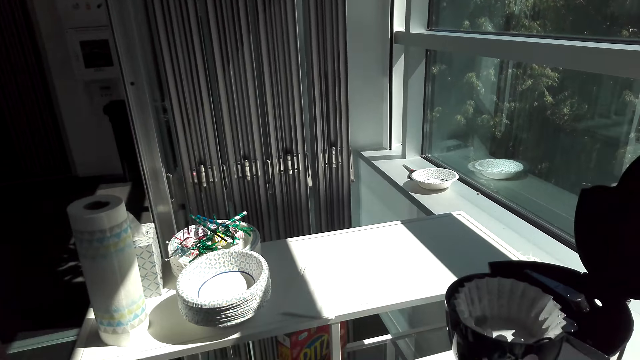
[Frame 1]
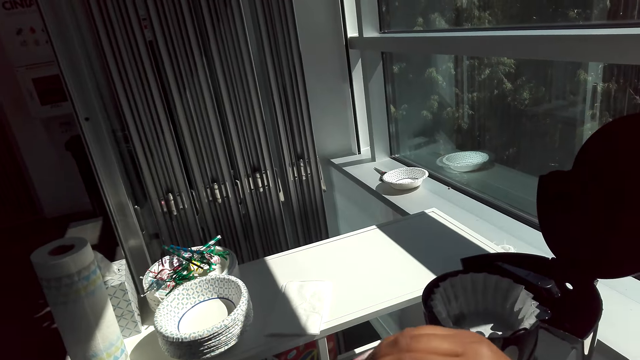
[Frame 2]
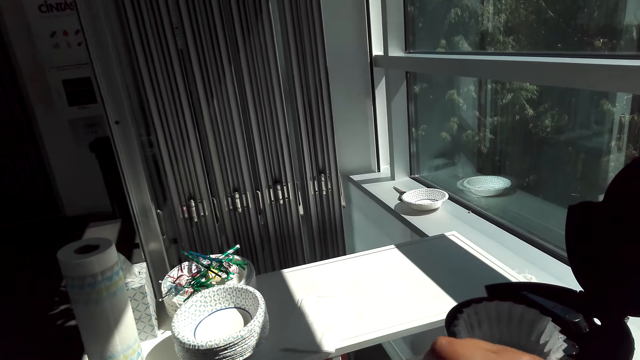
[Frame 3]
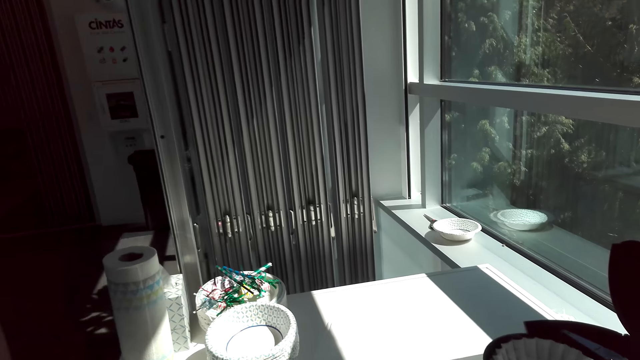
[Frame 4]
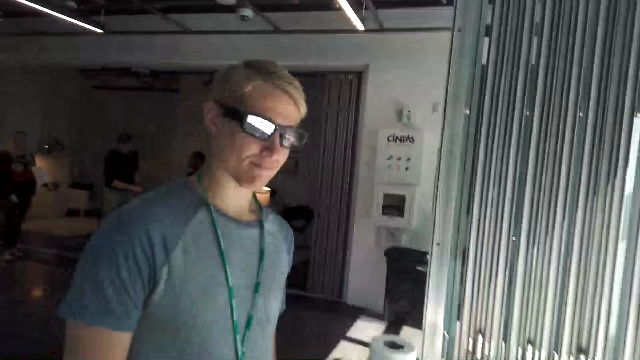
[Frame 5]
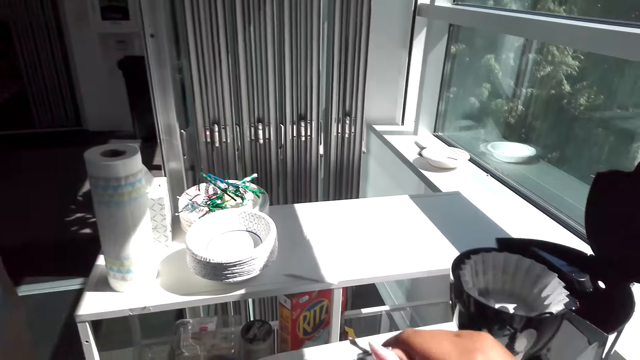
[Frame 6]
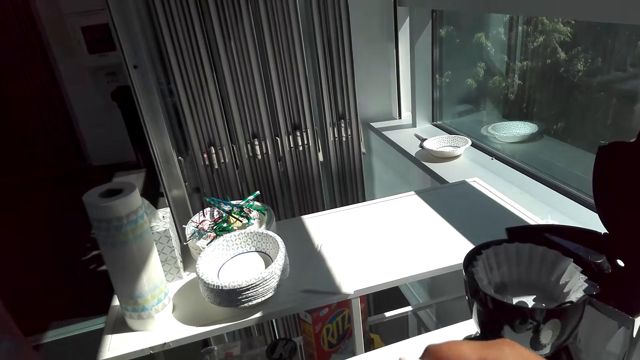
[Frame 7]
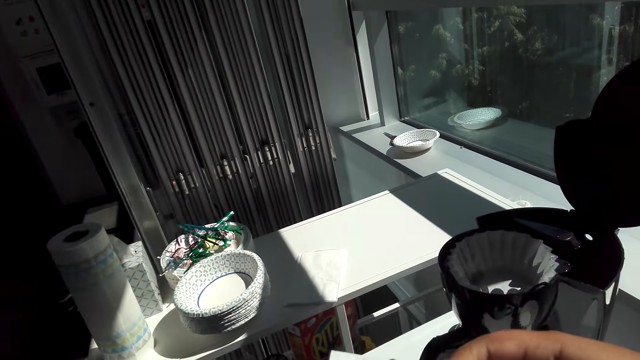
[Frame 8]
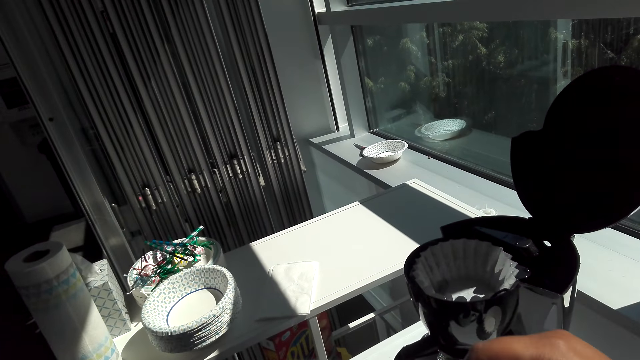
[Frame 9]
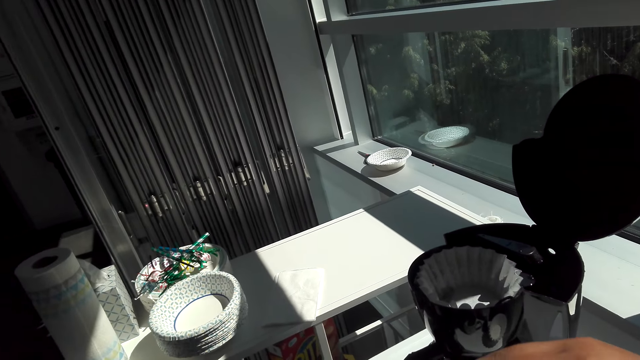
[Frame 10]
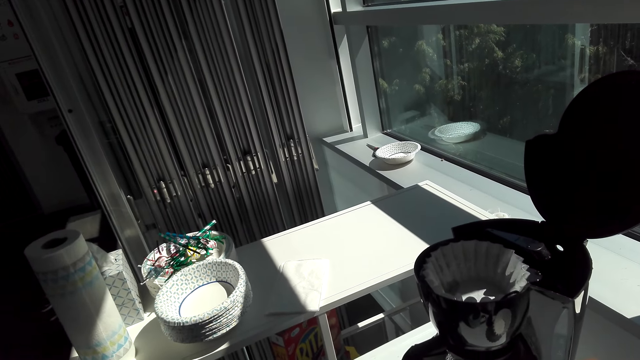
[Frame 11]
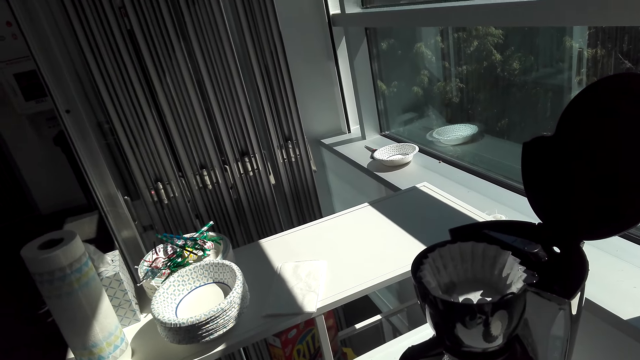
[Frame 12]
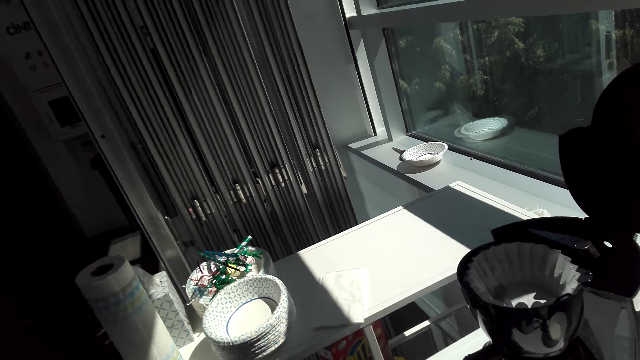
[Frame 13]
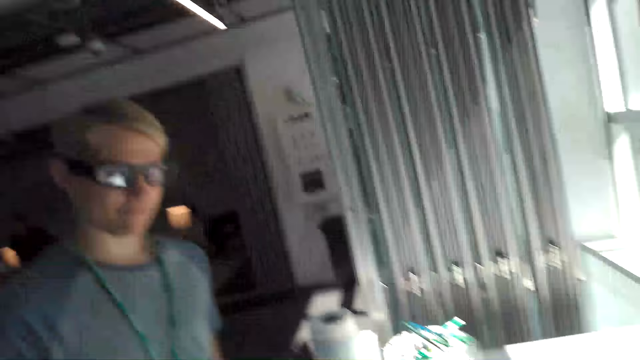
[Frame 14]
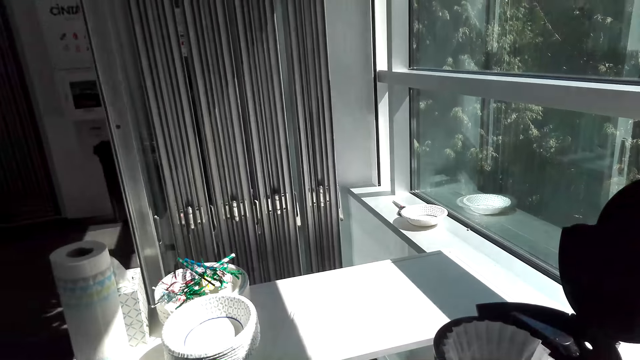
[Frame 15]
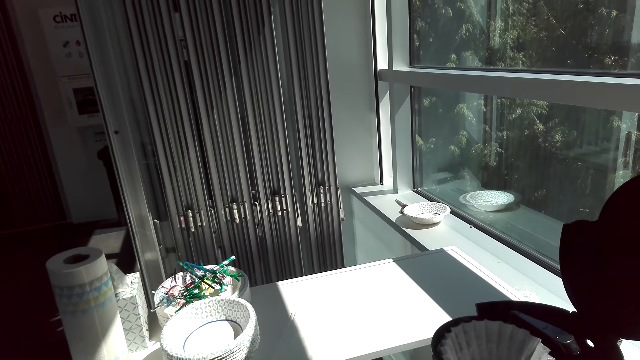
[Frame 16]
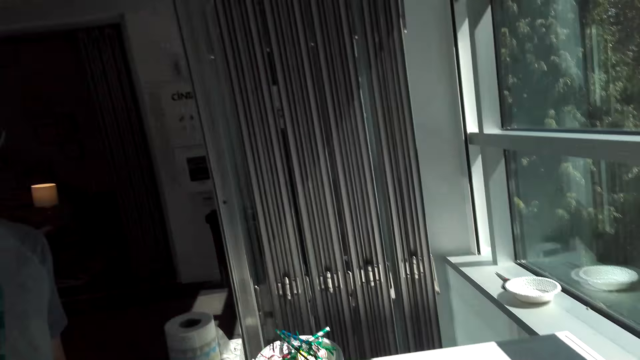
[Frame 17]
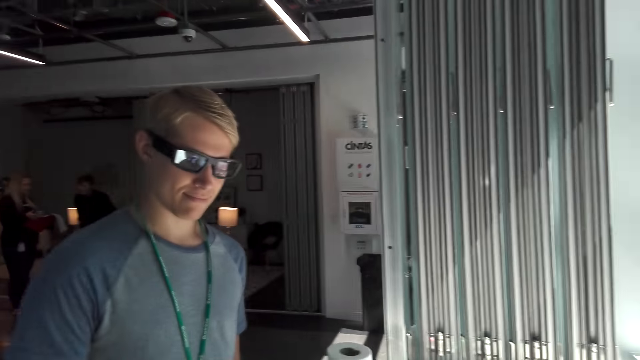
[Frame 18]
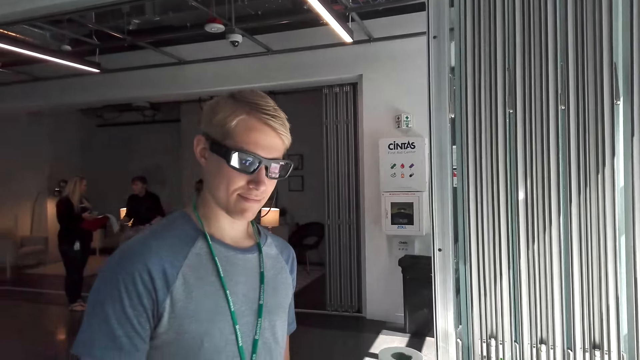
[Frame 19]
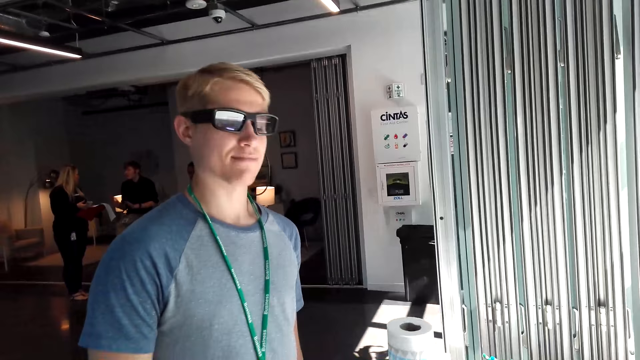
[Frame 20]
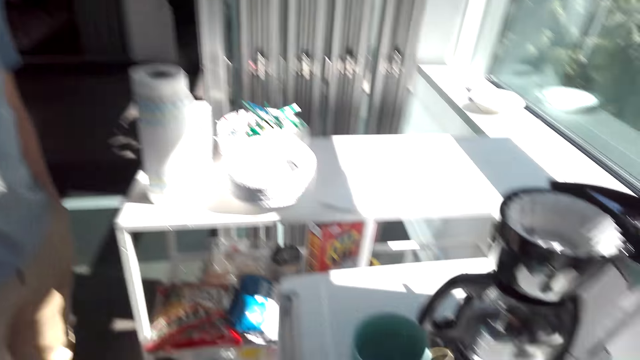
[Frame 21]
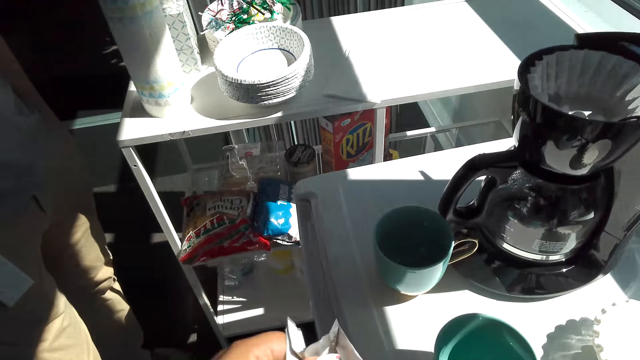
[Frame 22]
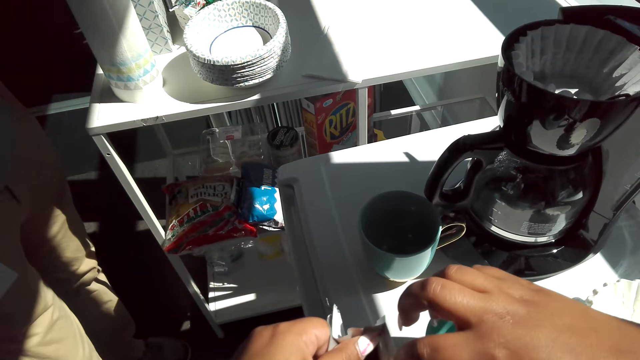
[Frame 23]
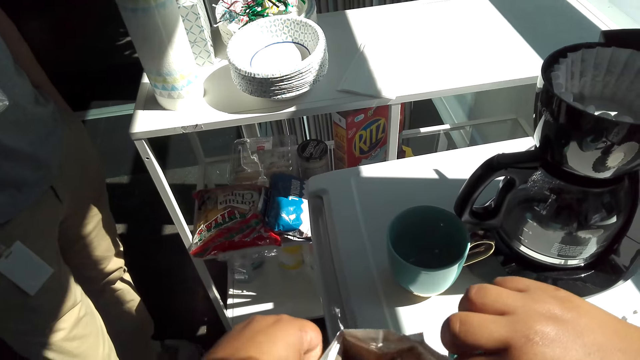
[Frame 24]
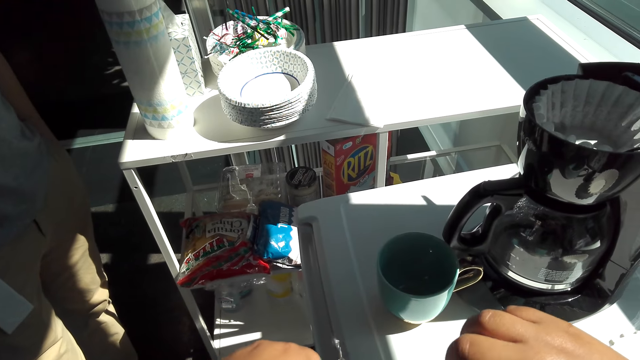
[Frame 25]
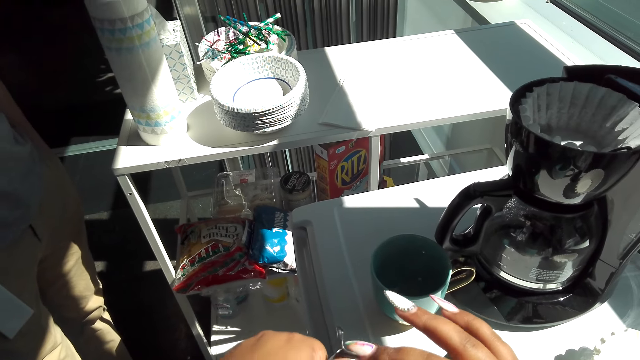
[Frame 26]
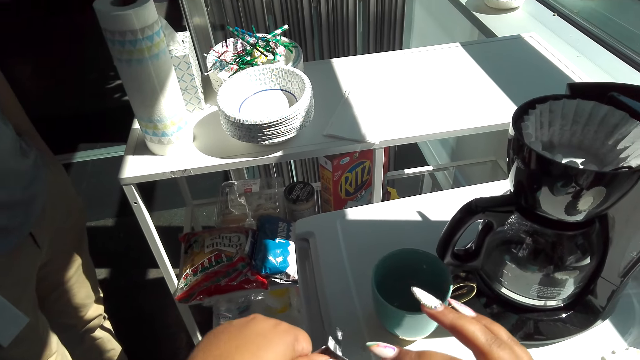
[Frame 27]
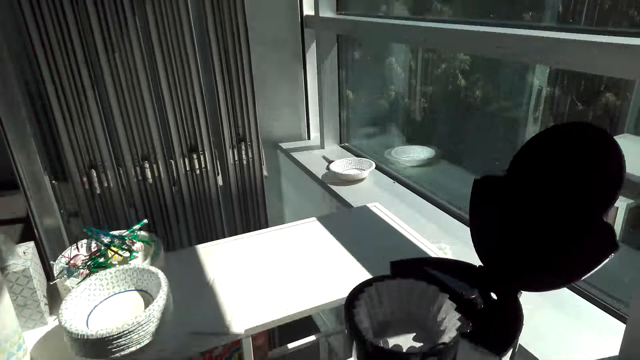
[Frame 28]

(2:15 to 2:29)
The camera wearer looks at the man. They open the coffee pack. They look at the man. They look around the house. They open the coffee pack.

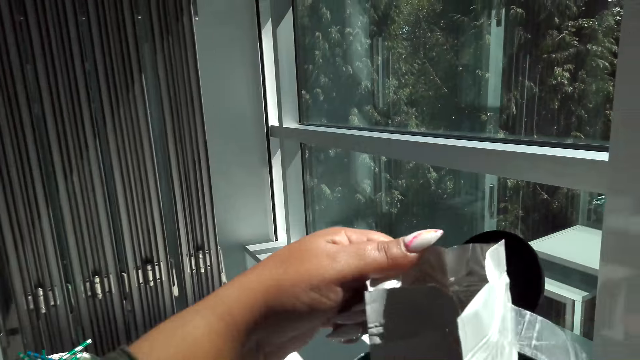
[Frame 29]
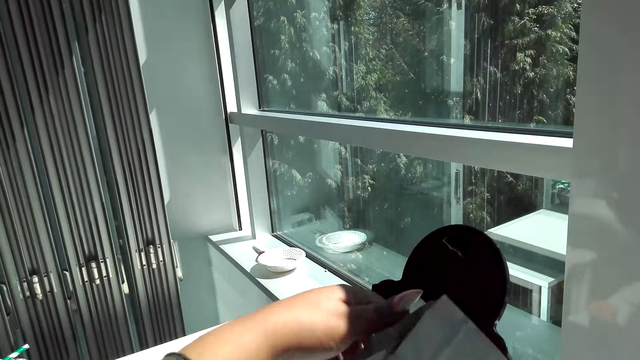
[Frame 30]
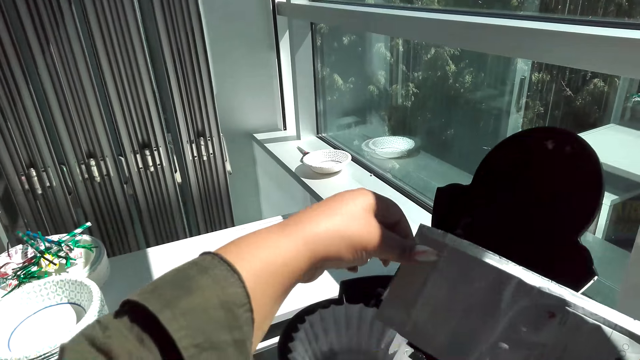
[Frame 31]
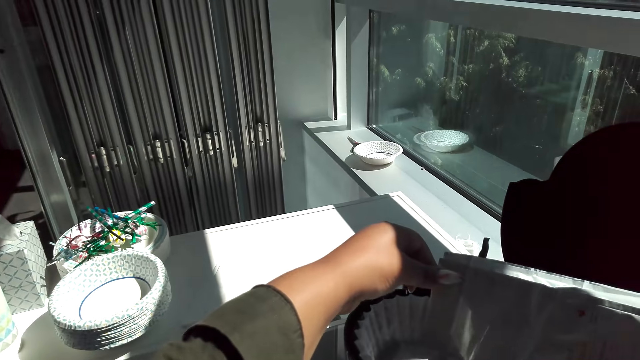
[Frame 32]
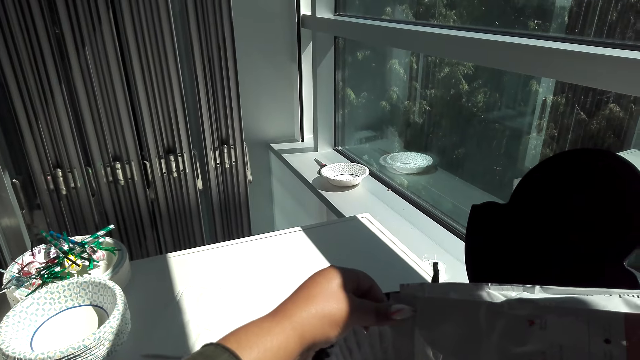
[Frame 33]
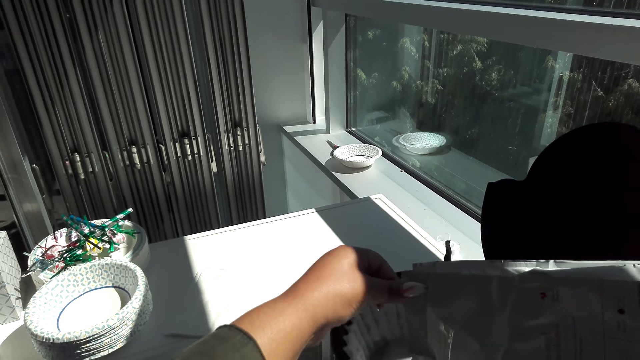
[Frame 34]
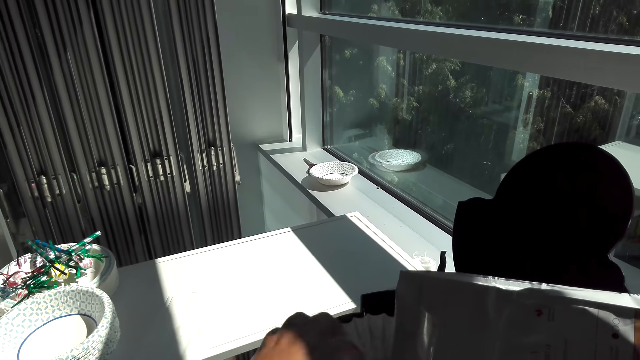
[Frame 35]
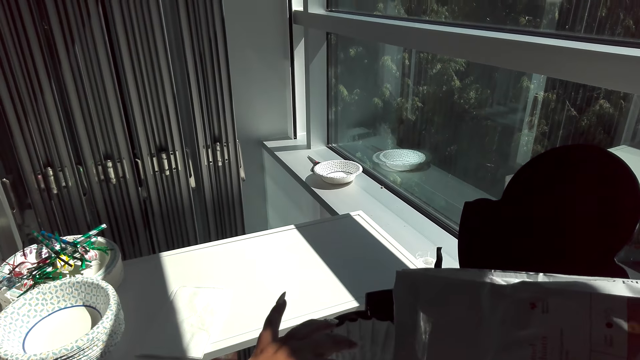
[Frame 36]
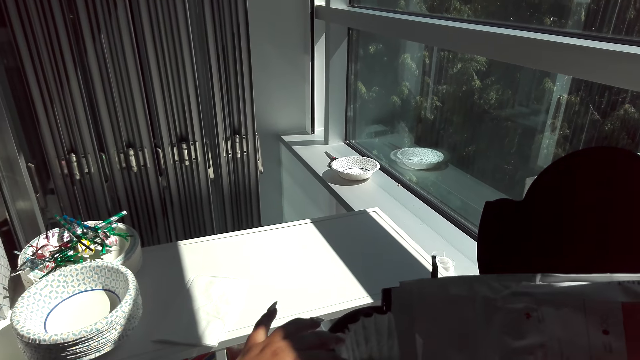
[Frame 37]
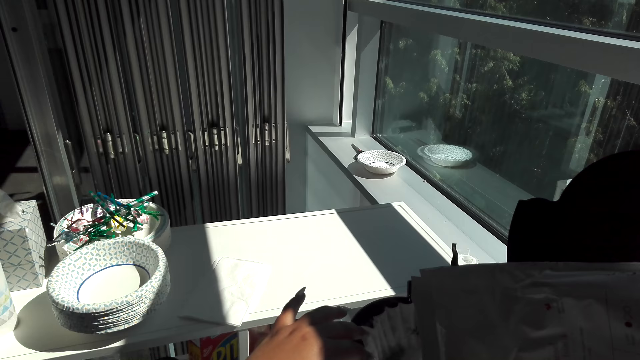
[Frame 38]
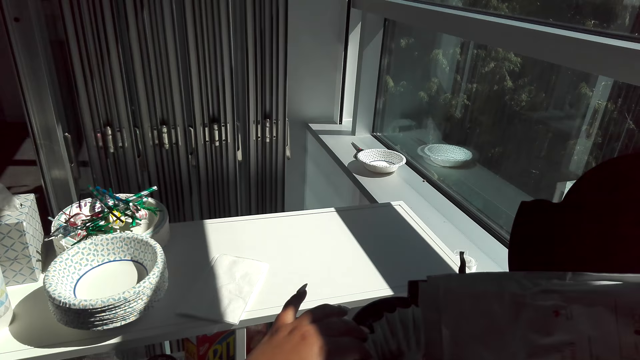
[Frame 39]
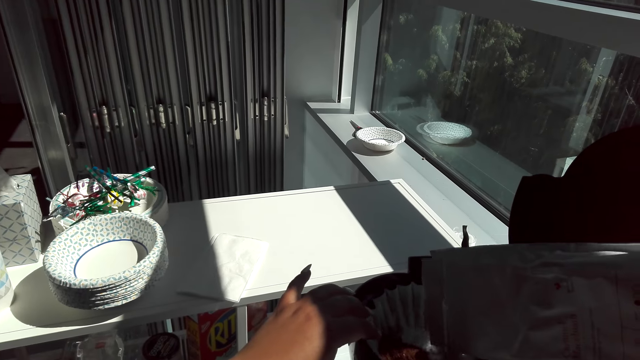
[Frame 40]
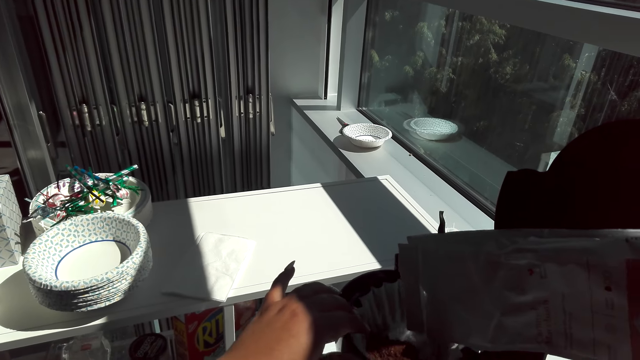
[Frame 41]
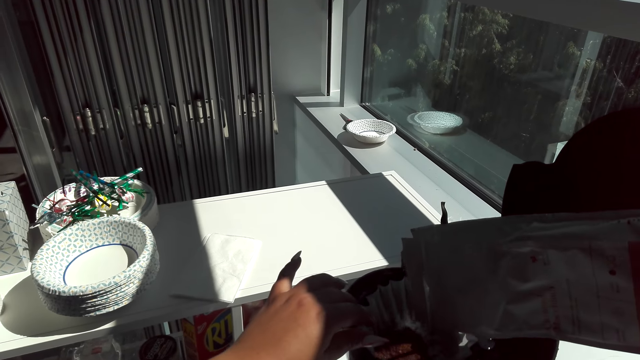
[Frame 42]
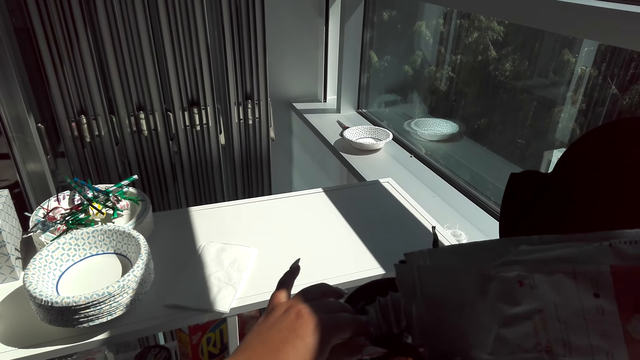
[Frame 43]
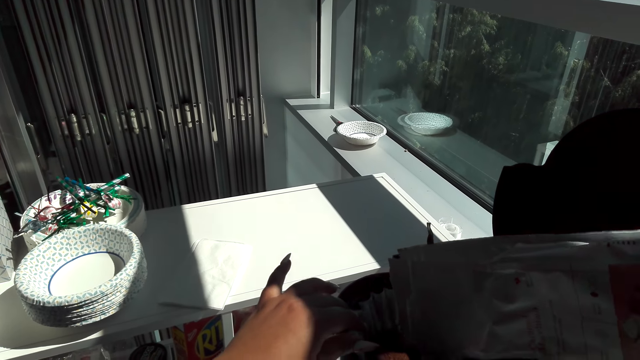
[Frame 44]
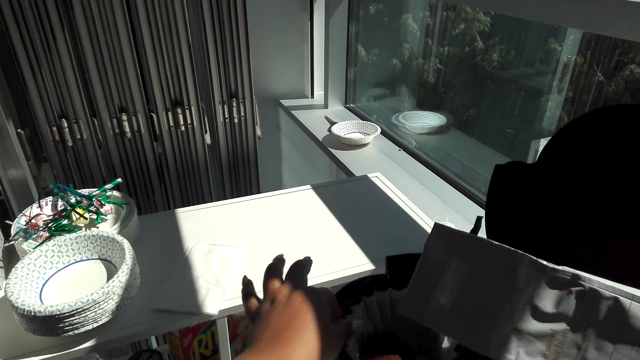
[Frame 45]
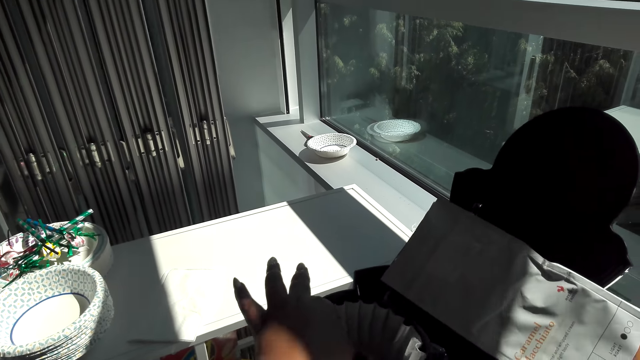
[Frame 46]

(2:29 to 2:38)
The camera wearer pours the coffee in a coffee filter in the coffee maker.
